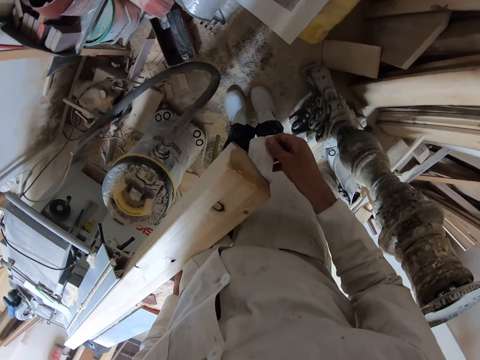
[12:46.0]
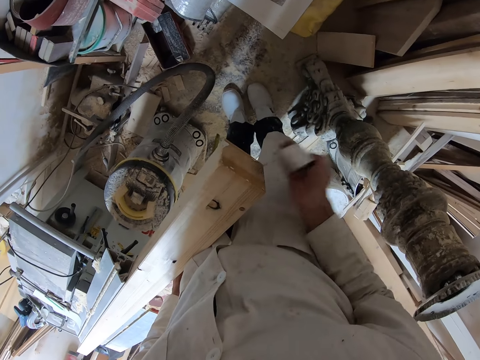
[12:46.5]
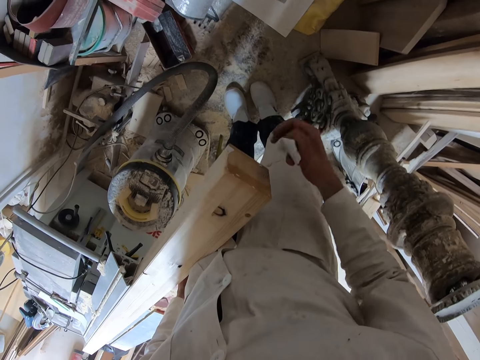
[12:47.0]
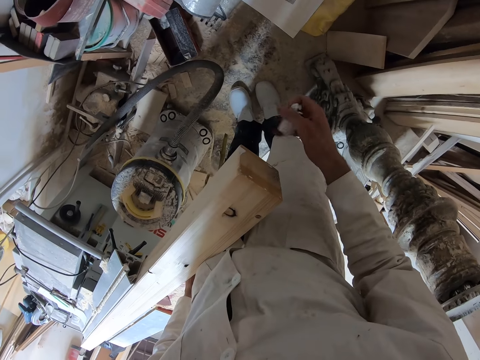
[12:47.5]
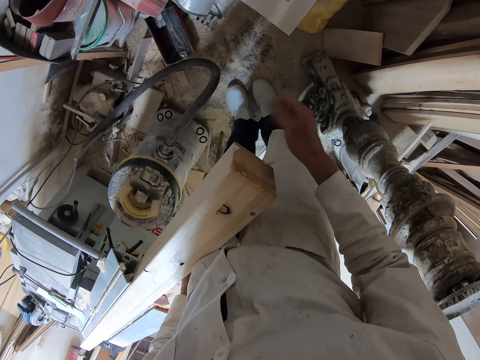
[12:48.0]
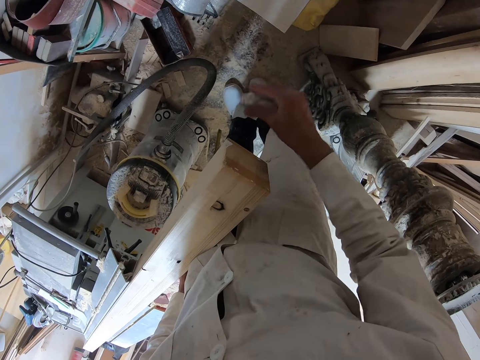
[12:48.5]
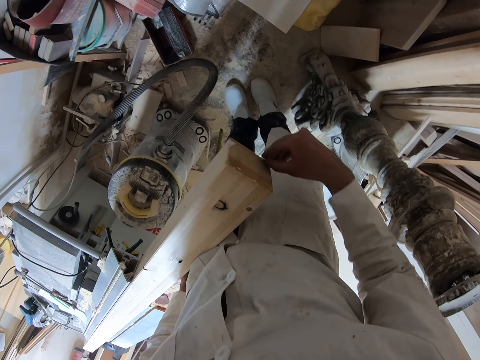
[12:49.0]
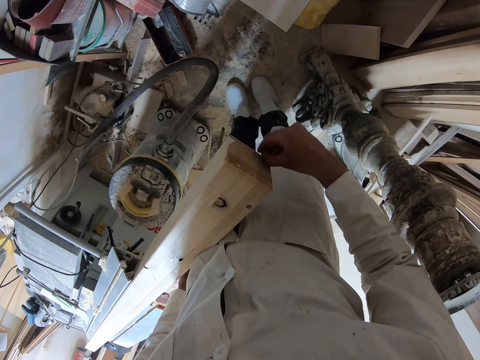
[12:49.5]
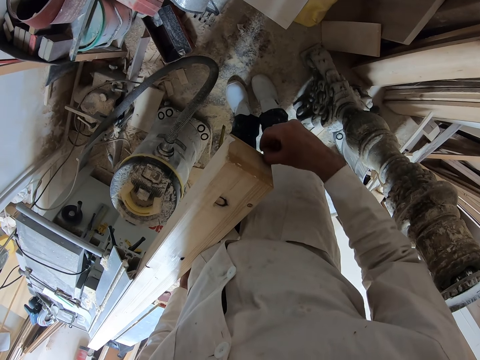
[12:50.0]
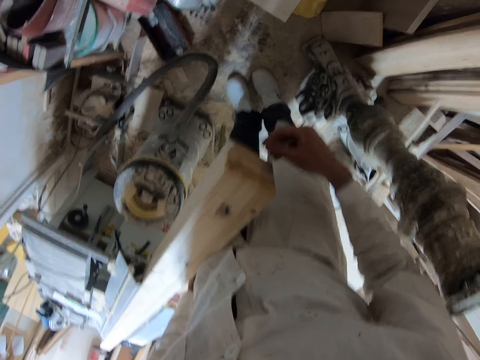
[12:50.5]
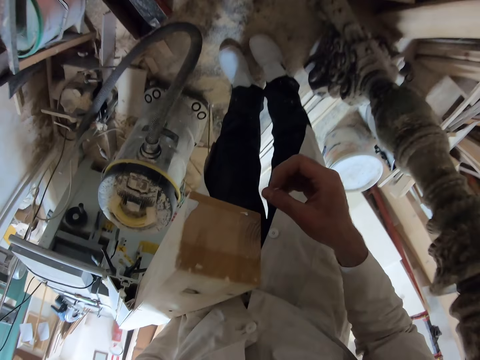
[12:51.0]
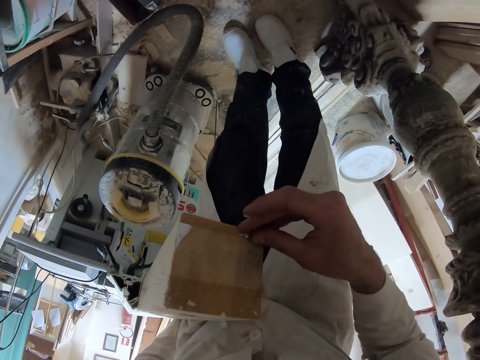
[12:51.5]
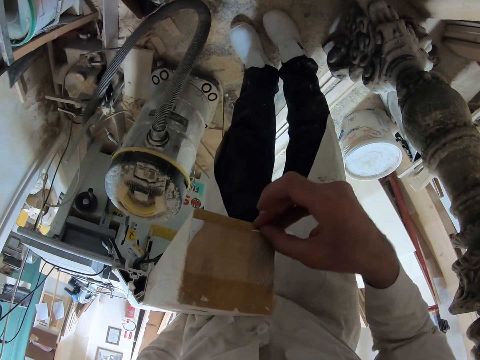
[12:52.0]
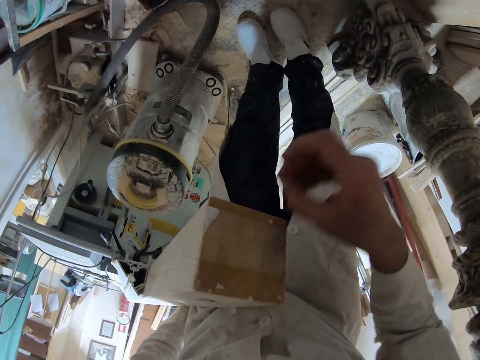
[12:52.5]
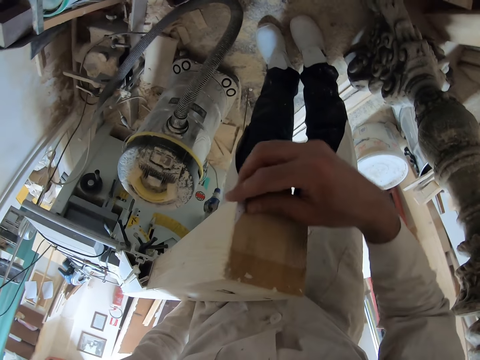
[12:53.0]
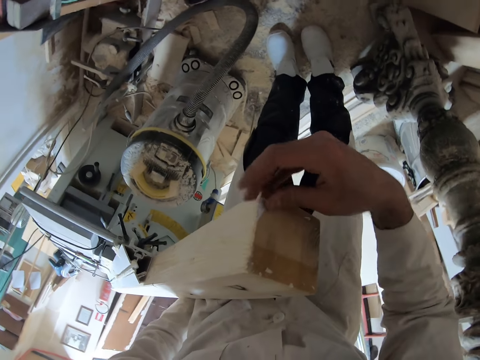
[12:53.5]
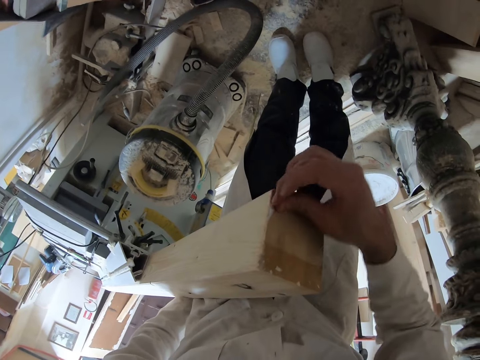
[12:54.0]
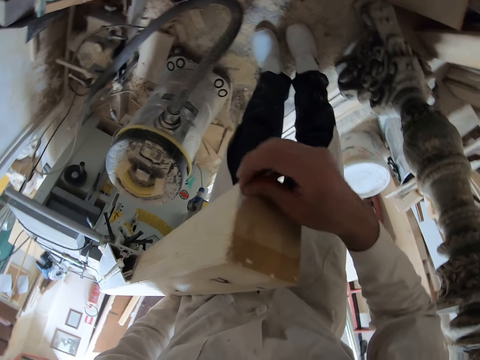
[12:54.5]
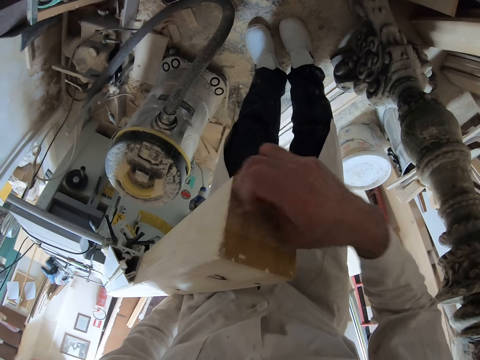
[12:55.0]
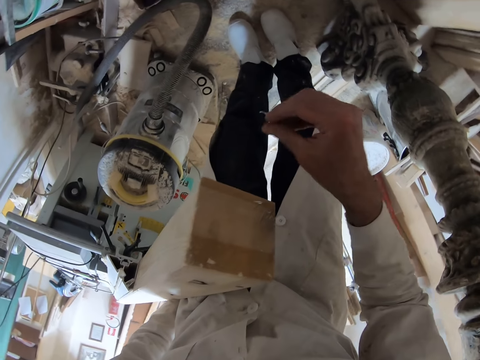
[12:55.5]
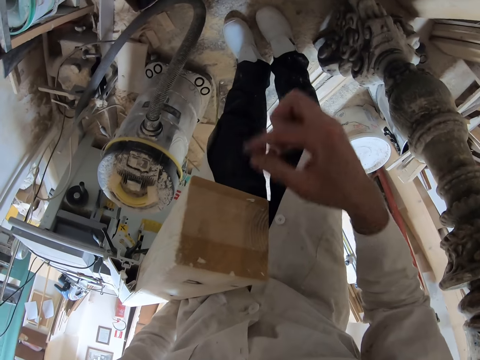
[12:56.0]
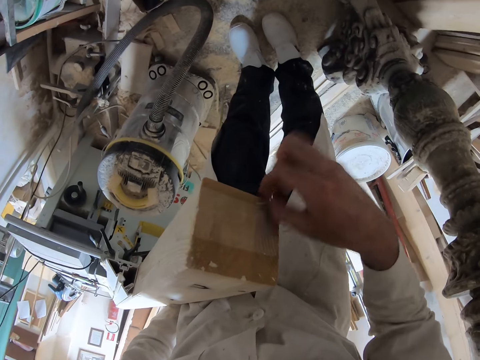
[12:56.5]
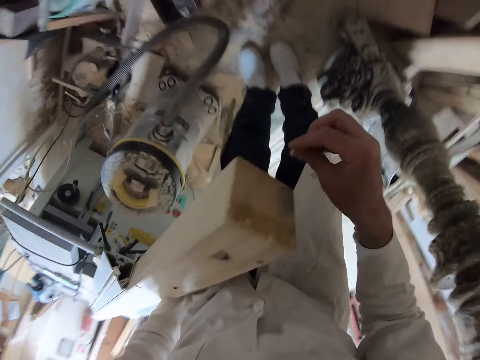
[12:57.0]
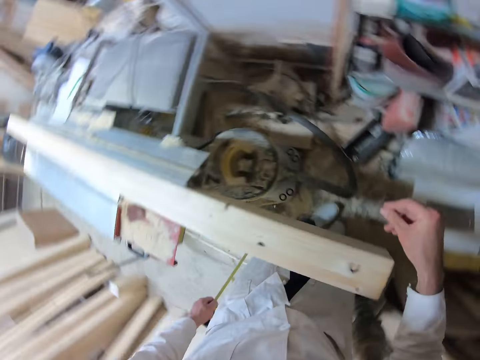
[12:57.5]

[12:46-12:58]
The camera wearer squeezes the label with his right hand. He throws the label in his right hand on the floor. He scrapes bits of the label on the piece of wood with his right hand. He peels out a paper from the wood.

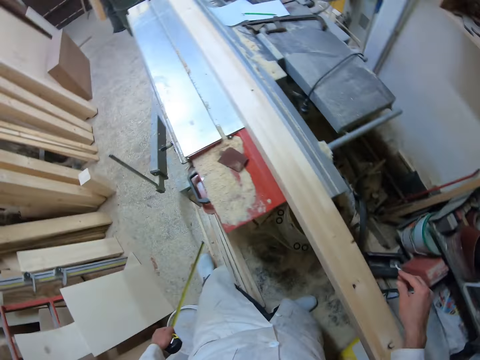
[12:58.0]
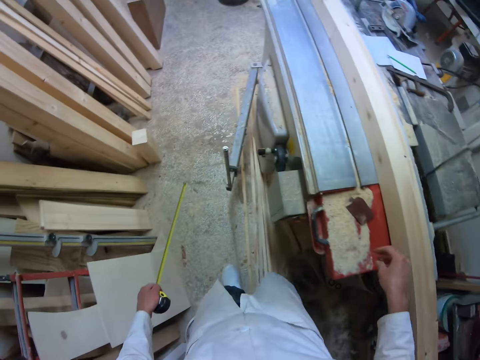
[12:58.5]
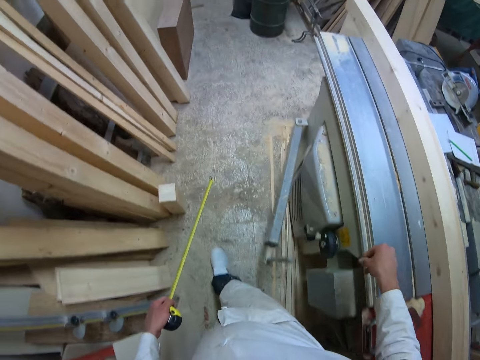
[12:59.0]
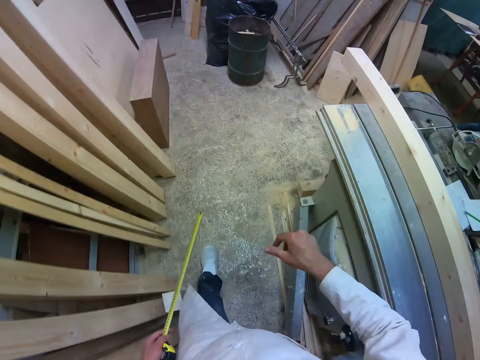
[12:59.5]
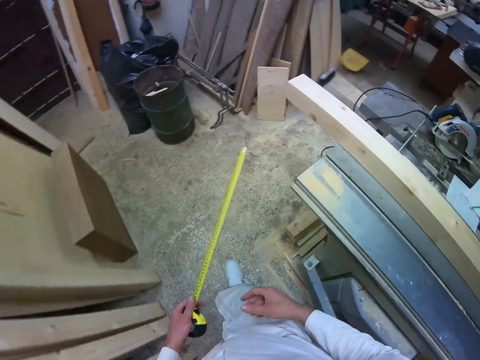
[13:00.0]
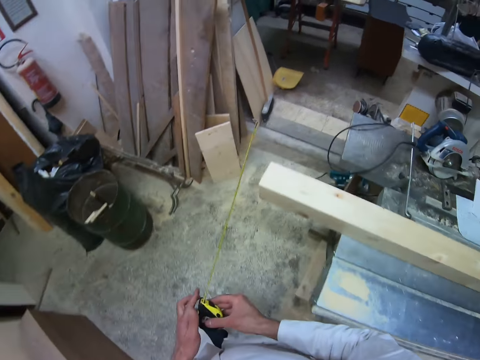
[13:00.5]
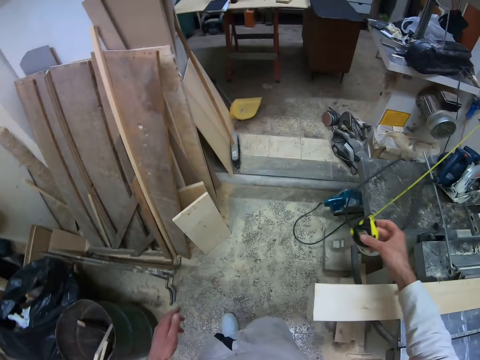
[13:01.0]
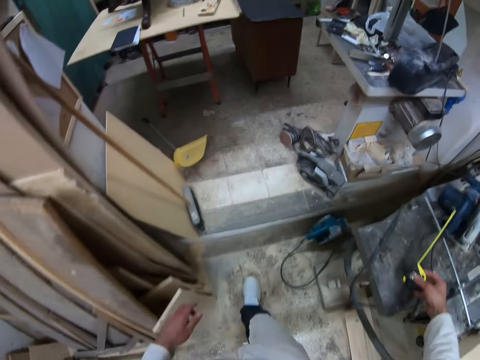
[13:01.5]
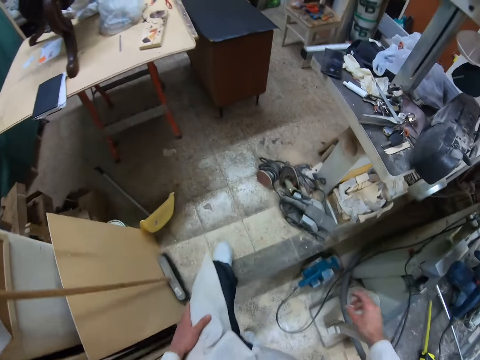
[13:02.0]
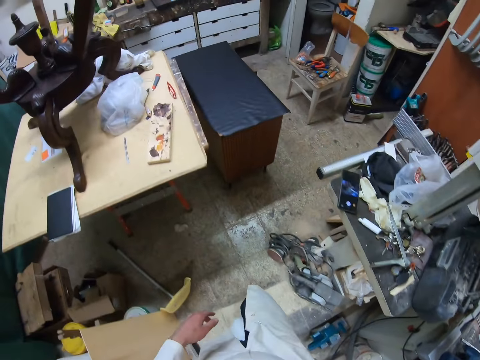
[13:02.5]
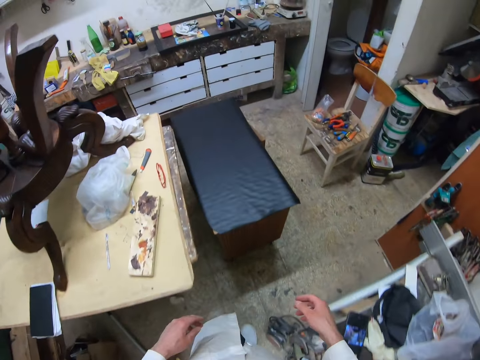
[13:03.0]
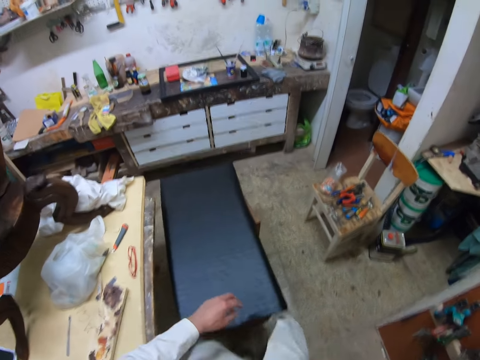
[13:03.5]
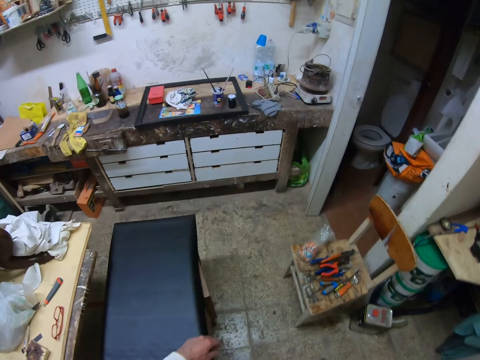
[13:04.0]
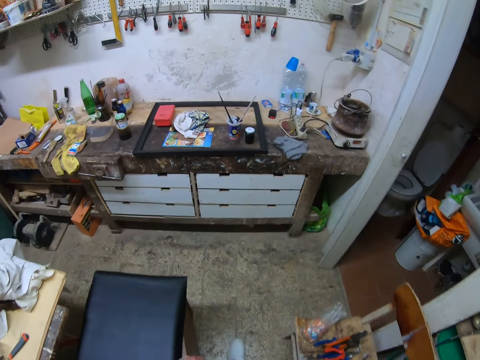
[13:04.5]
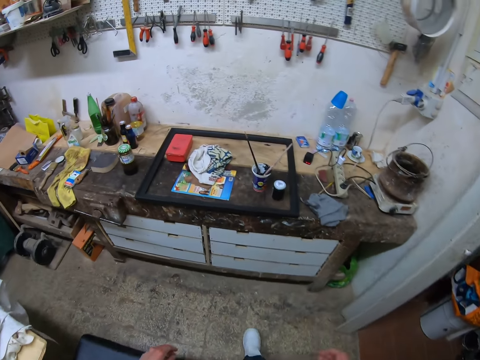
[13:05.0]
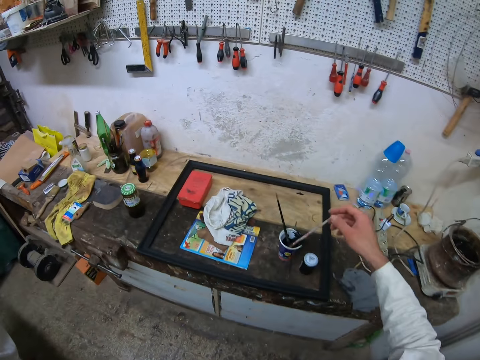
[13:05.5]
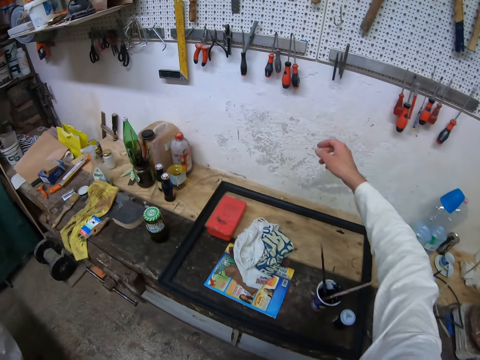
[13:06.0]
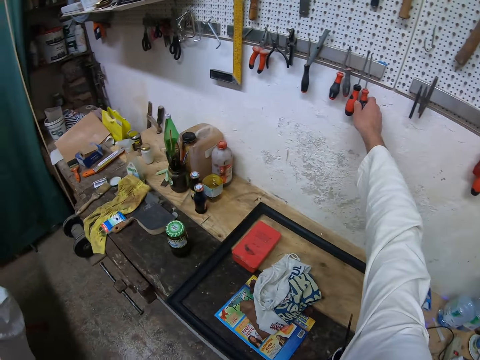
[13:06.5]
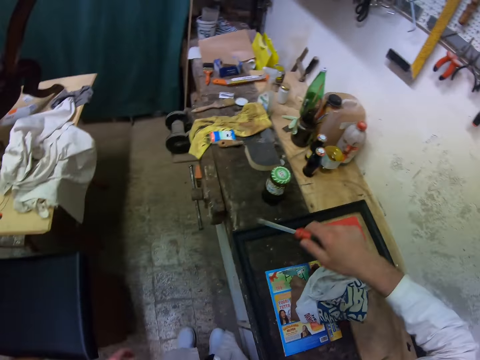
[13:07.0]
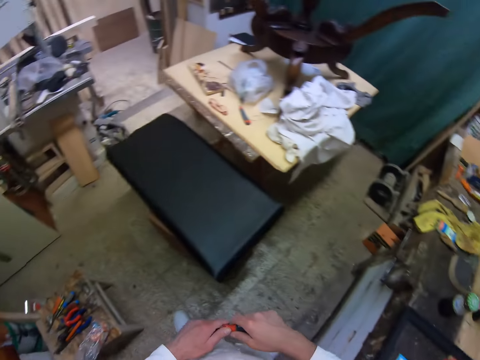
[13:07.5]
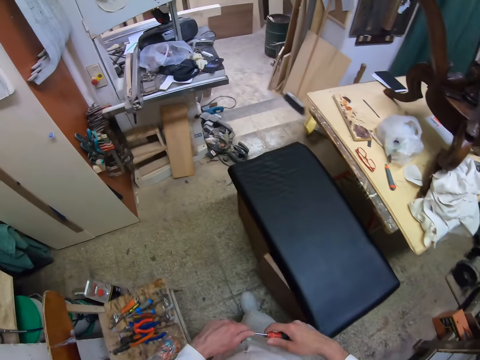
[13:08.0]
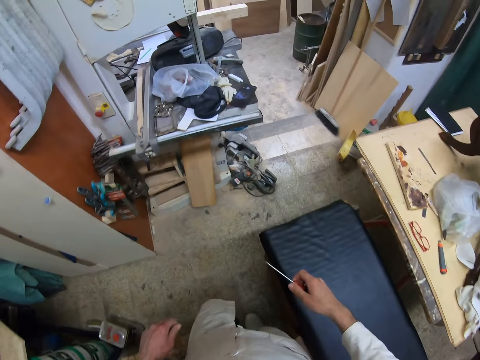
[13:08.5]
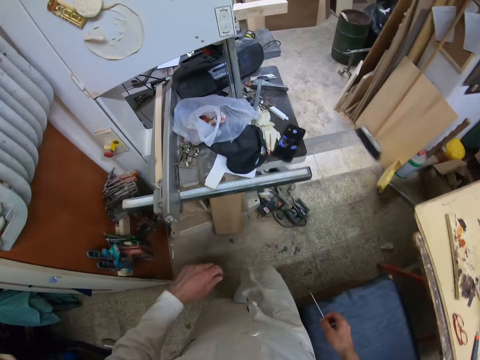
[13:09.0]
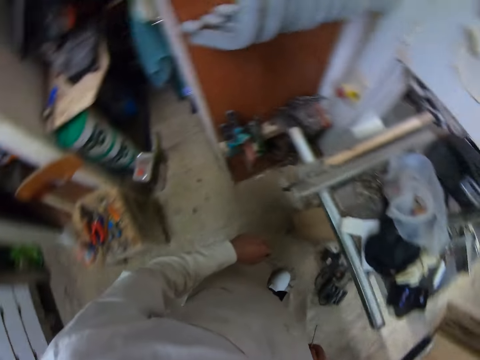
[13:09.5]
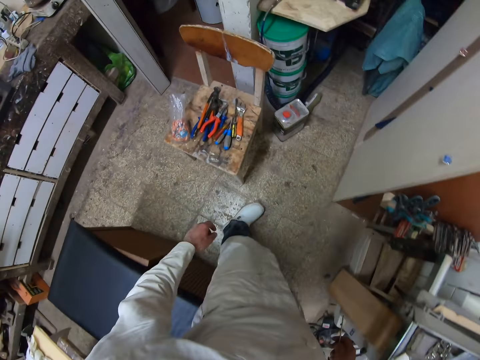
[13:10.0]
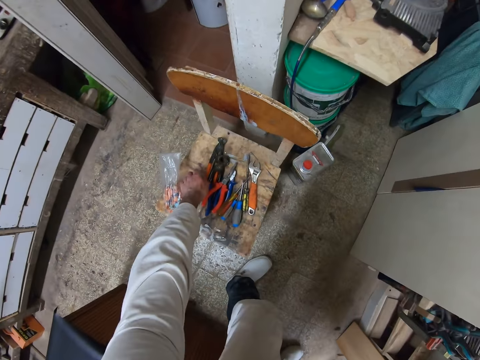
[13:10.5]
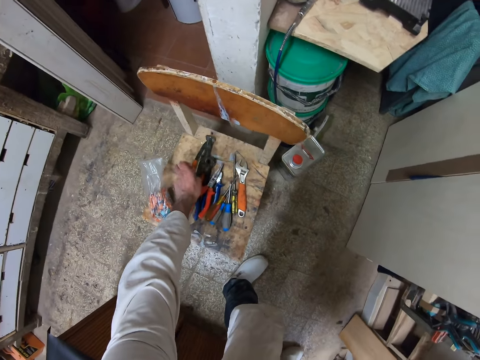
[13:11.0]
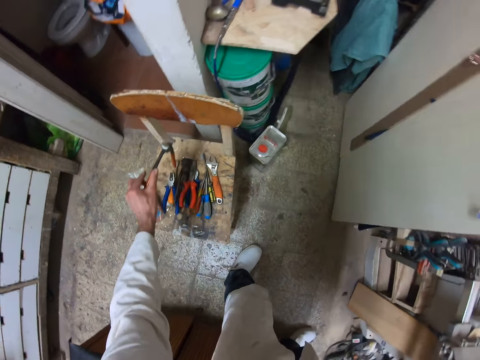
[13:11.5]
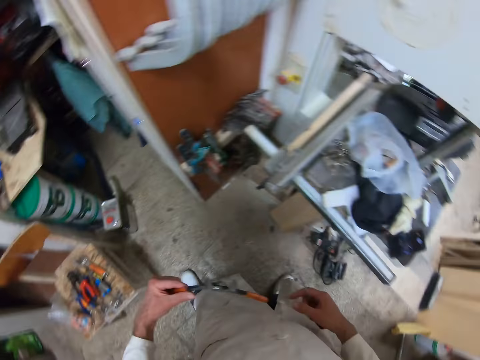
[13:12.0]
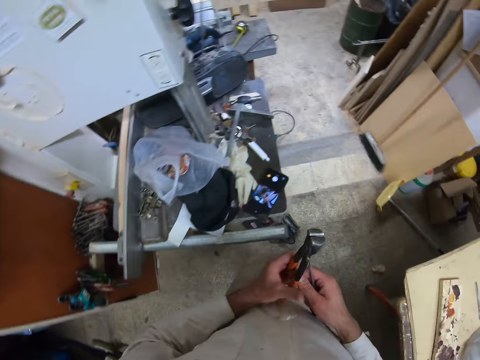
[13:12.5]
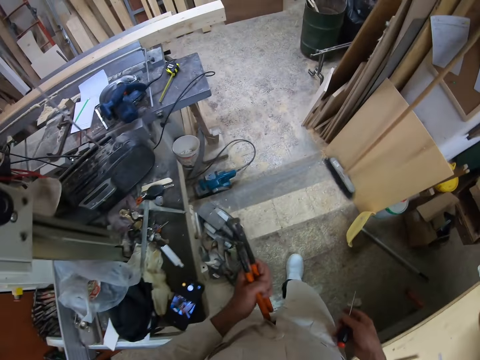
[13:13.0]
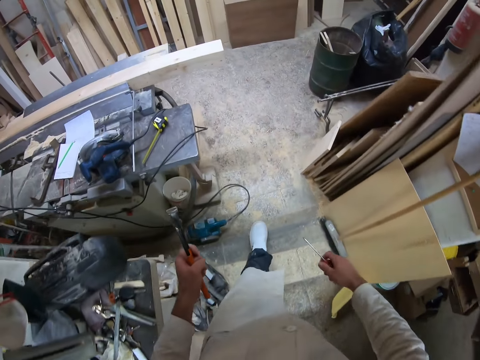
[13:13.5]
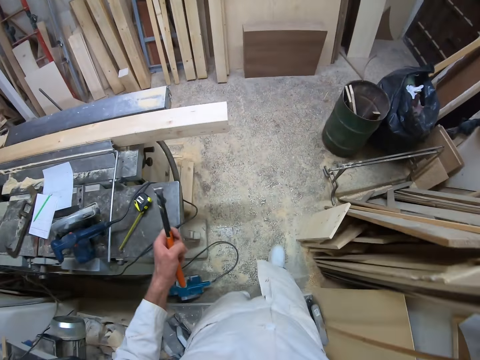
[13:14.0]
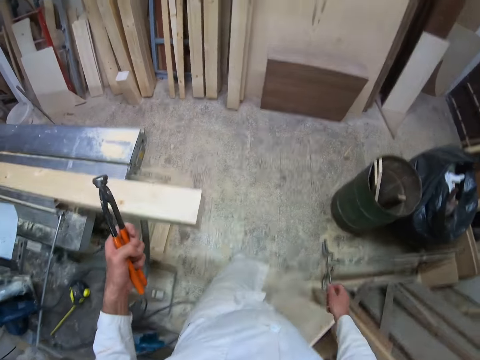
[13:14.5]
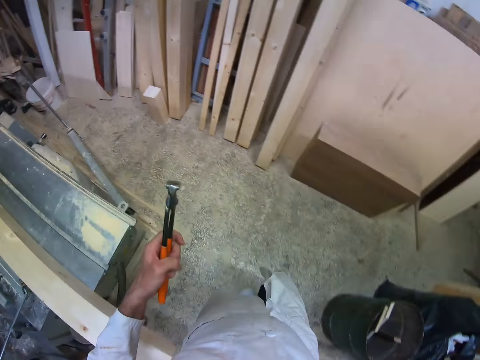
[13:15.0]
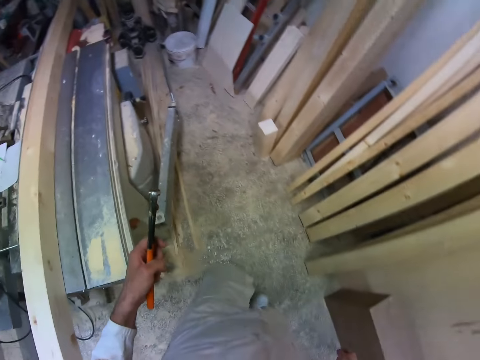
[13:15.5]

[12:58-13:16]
The camera wearer walks back towards the workshop table with the tape rule in his right hand. He passes the tape rule from his left hand to his right hand. He places the tape rule on the workshop table with his right hand. He walks towards a workshop area. He picks up a screwdriver from a tools hanger on the wall with his right hand. He cleans the screwdriver with his left hand. He walks towards the workshop table. He picks up pliers from a chair in the workshop area with his left hand. He walks back to the table.
